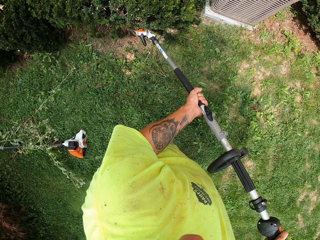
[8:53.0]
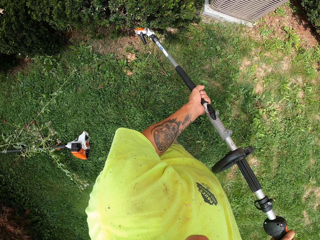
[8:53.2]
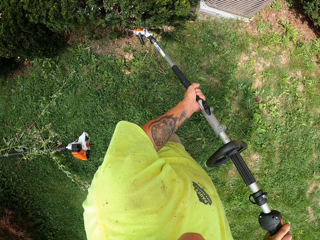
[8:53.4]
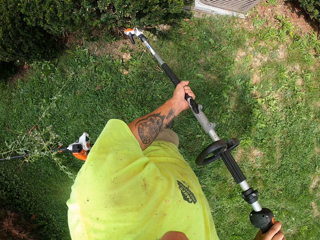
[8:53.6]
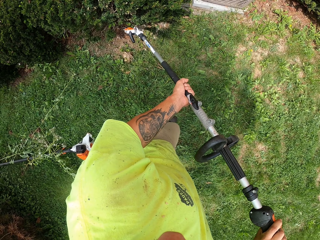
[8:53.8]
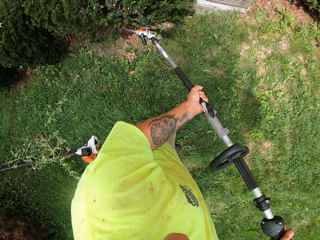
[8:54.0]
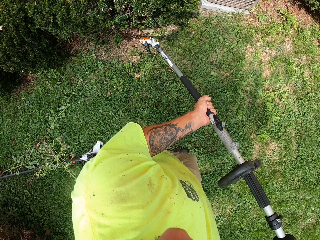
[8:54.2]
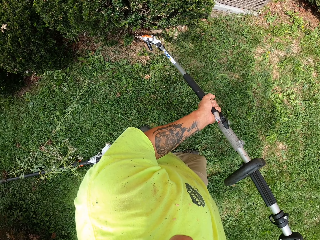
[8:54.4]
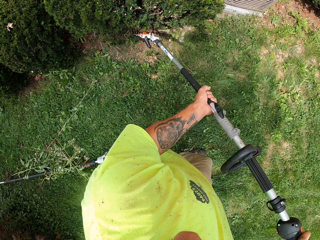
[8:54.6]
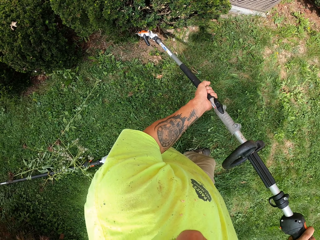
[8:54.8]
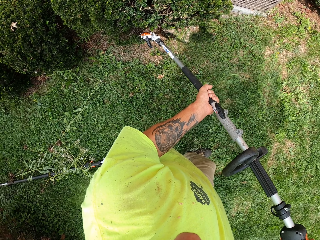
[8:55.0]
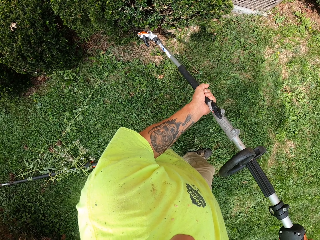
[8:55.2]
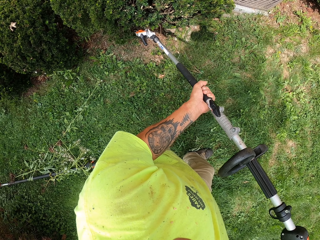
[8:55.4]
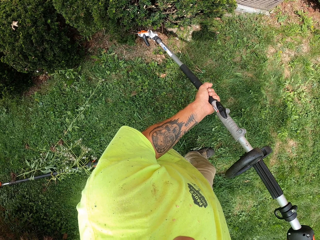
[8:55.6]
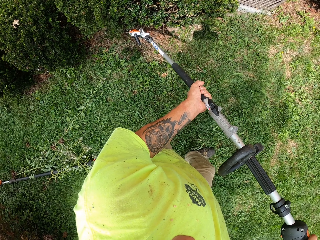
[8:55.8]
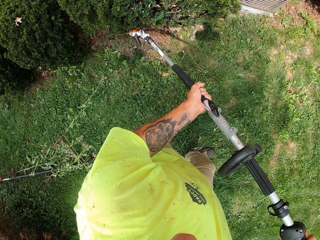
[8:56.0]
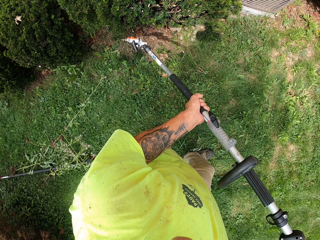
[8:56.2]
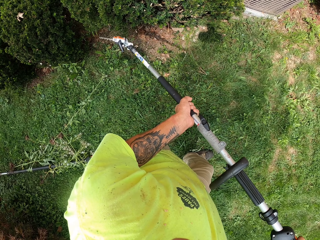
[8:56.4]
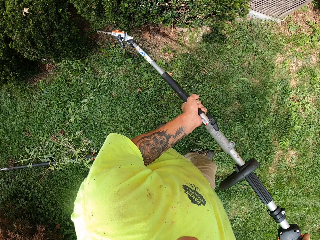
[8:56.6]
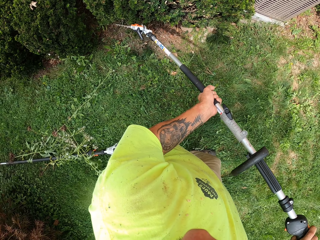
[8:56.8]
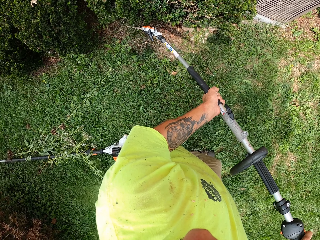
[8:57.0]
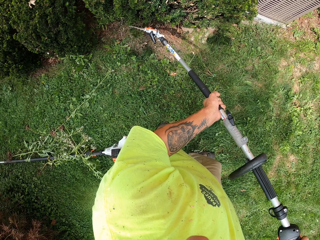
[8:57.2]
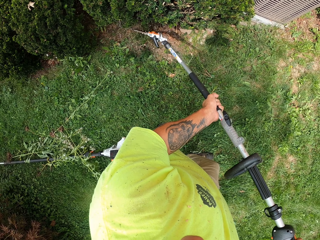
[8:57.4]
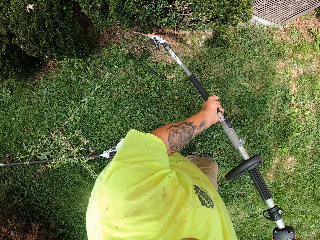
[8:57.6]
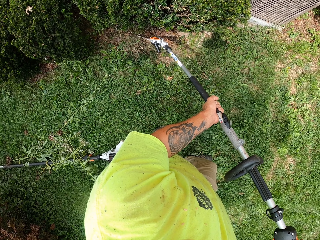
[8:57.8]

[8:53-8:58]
The camera wearer trims the leaves with the hedge trimmer.

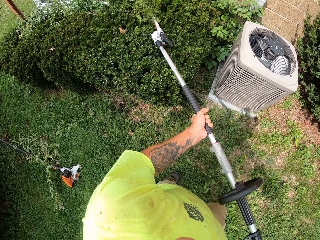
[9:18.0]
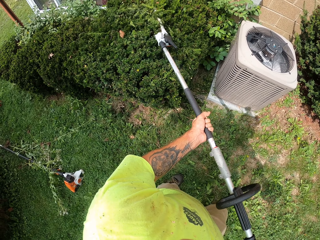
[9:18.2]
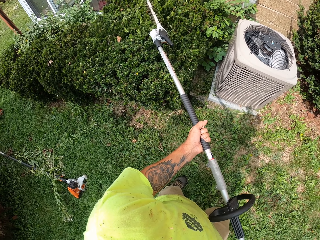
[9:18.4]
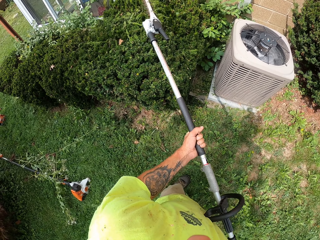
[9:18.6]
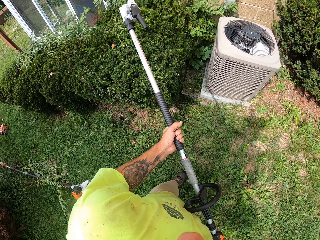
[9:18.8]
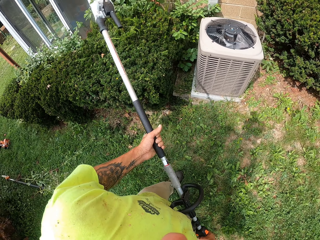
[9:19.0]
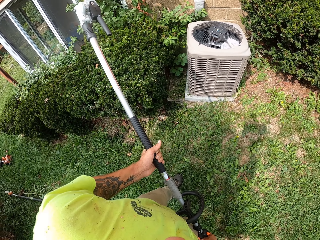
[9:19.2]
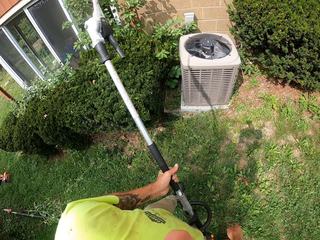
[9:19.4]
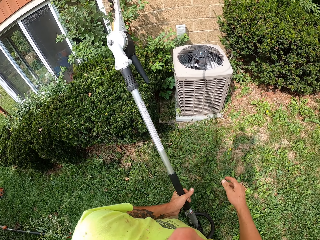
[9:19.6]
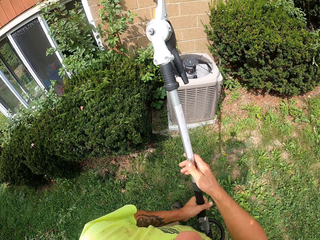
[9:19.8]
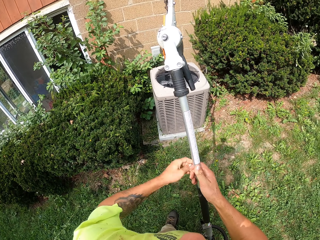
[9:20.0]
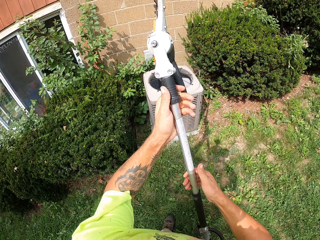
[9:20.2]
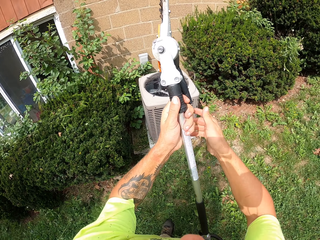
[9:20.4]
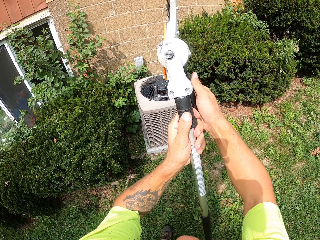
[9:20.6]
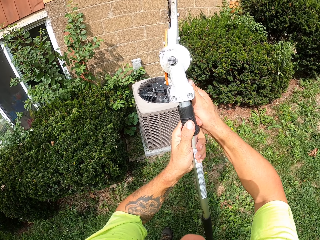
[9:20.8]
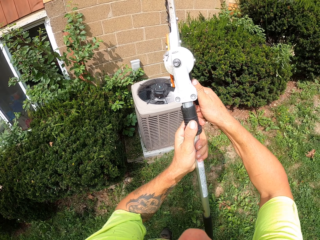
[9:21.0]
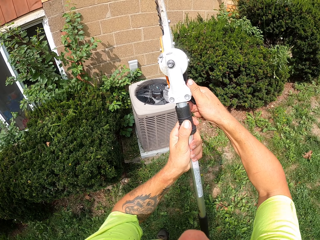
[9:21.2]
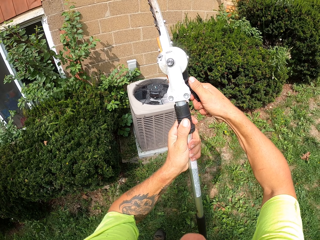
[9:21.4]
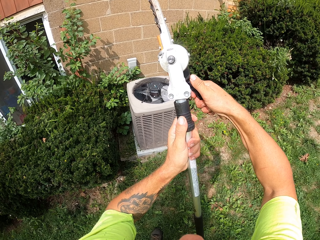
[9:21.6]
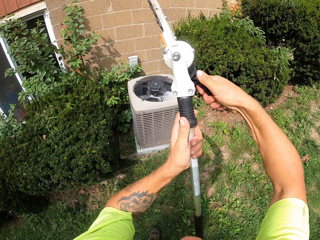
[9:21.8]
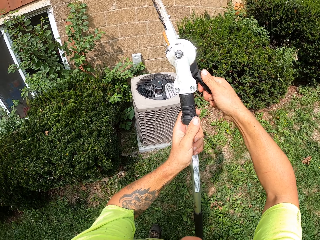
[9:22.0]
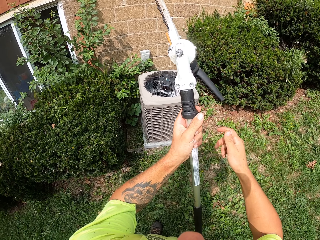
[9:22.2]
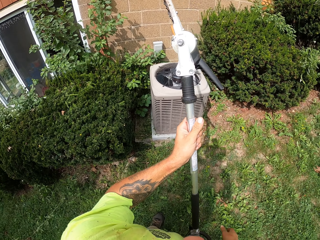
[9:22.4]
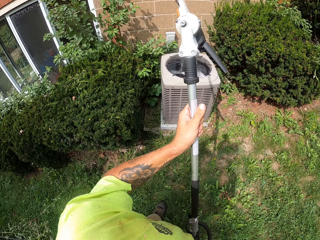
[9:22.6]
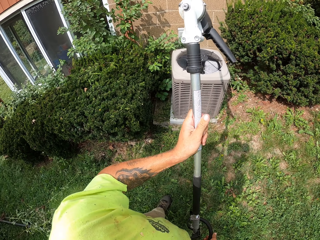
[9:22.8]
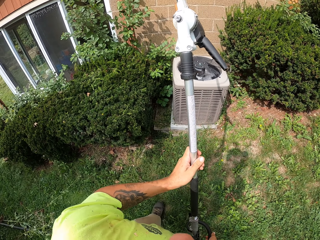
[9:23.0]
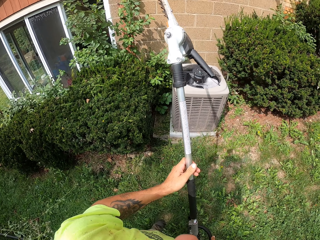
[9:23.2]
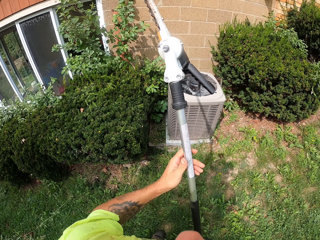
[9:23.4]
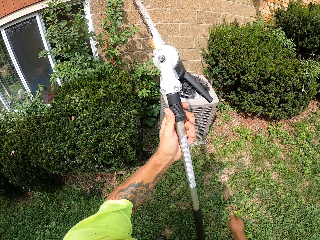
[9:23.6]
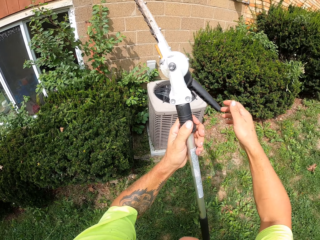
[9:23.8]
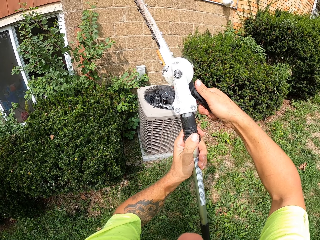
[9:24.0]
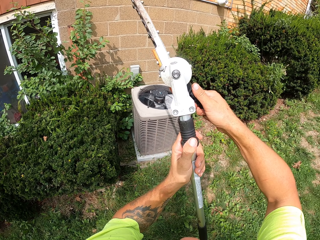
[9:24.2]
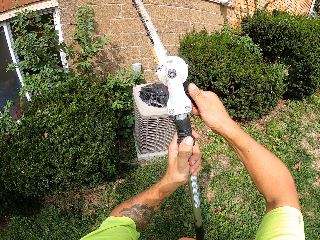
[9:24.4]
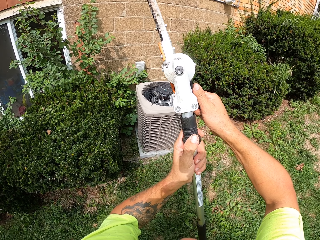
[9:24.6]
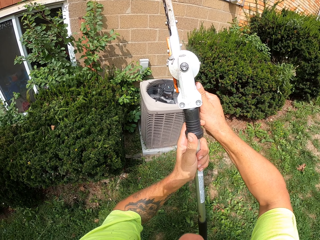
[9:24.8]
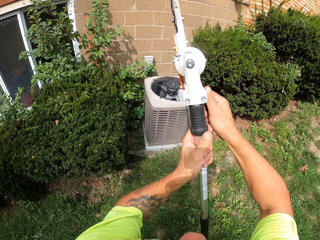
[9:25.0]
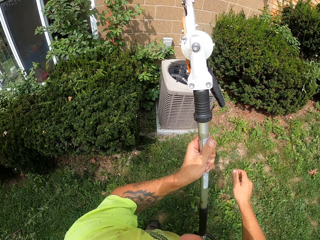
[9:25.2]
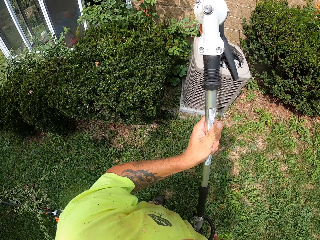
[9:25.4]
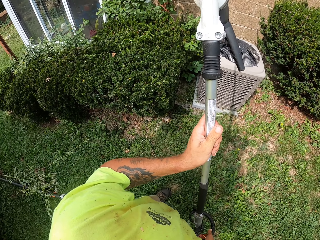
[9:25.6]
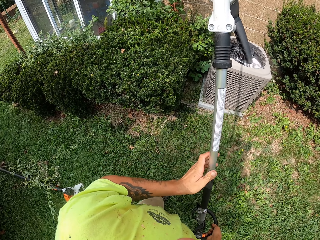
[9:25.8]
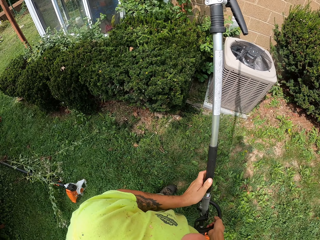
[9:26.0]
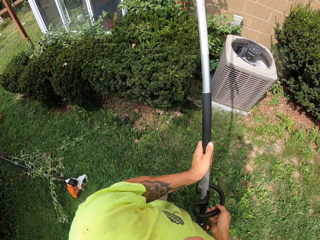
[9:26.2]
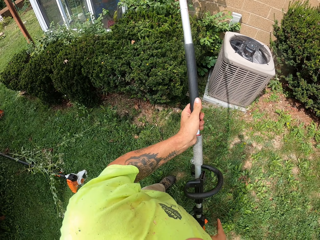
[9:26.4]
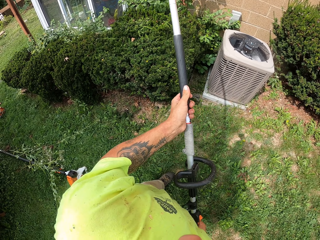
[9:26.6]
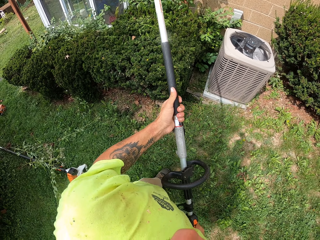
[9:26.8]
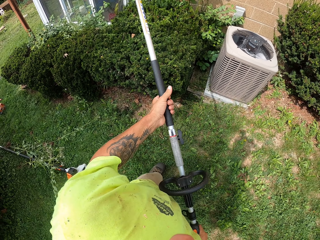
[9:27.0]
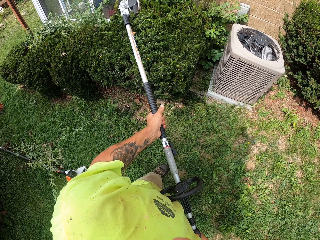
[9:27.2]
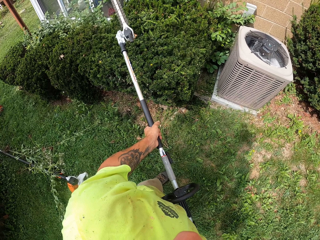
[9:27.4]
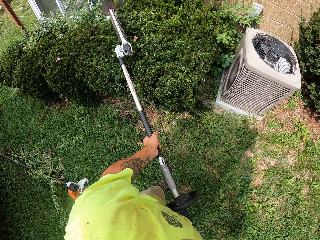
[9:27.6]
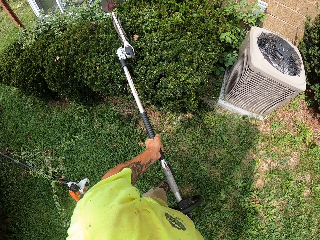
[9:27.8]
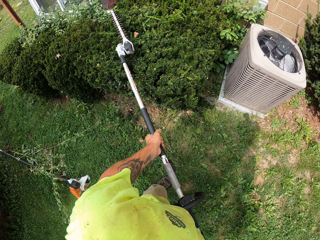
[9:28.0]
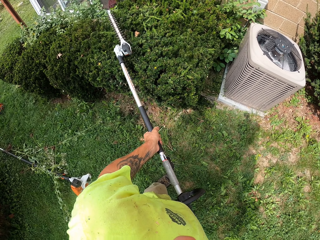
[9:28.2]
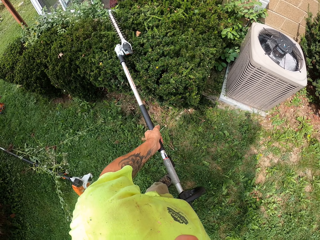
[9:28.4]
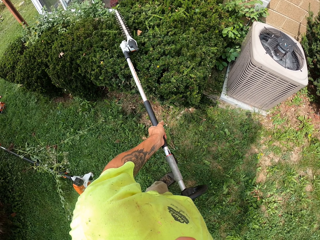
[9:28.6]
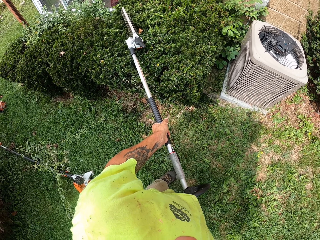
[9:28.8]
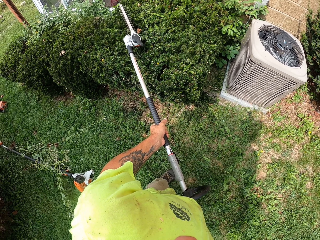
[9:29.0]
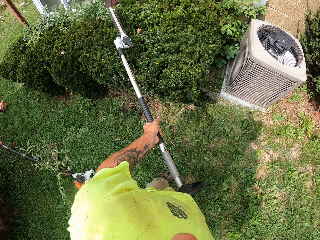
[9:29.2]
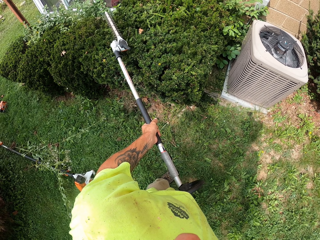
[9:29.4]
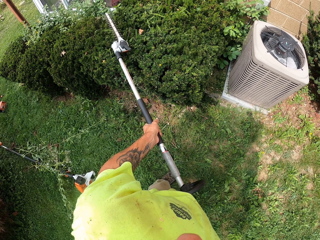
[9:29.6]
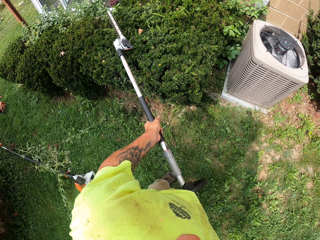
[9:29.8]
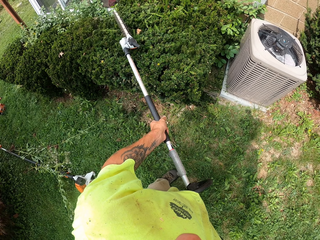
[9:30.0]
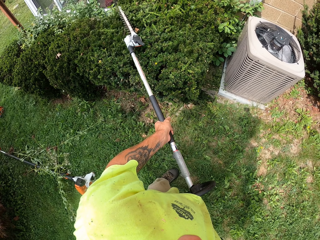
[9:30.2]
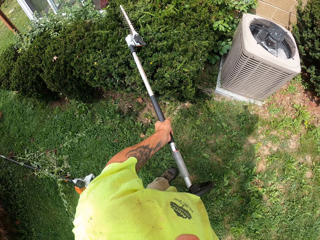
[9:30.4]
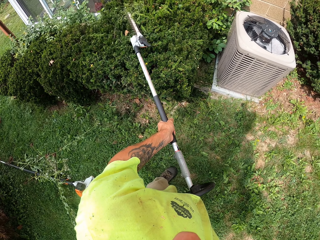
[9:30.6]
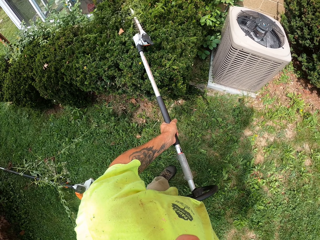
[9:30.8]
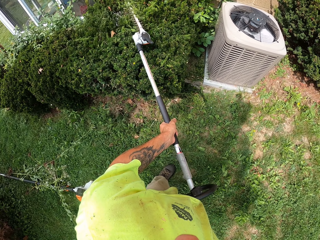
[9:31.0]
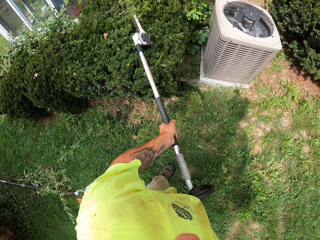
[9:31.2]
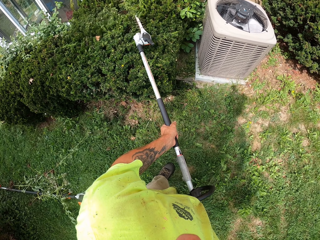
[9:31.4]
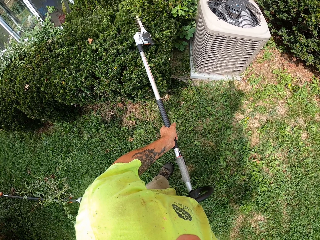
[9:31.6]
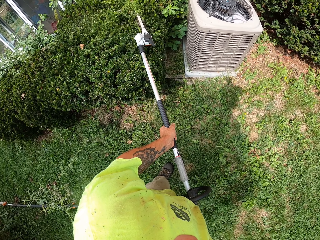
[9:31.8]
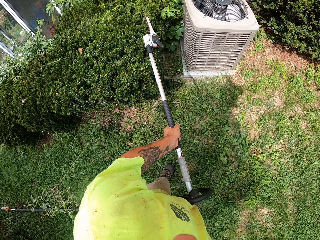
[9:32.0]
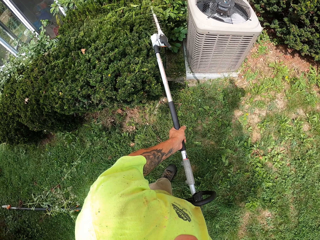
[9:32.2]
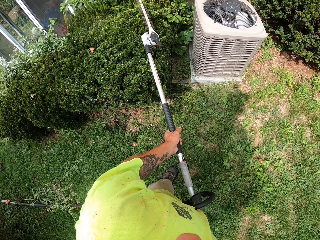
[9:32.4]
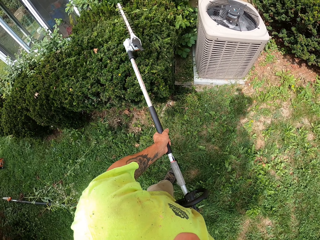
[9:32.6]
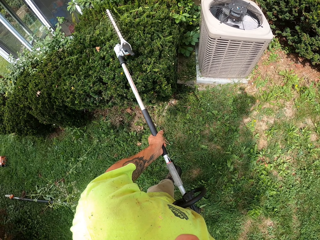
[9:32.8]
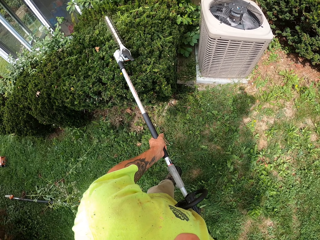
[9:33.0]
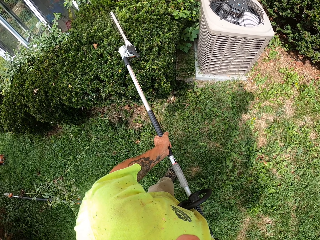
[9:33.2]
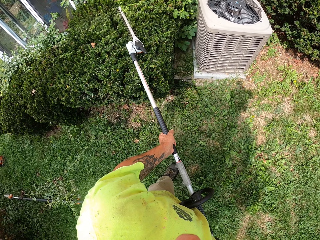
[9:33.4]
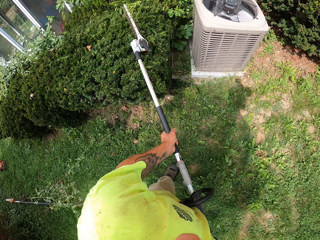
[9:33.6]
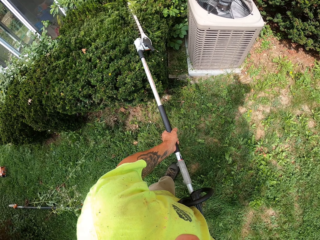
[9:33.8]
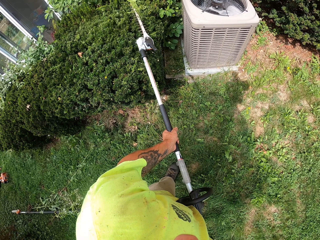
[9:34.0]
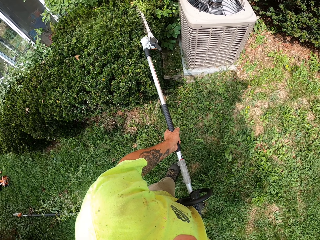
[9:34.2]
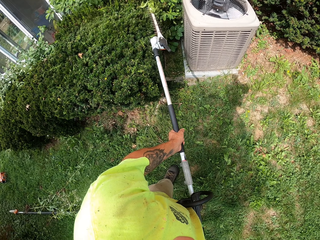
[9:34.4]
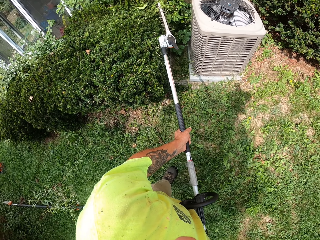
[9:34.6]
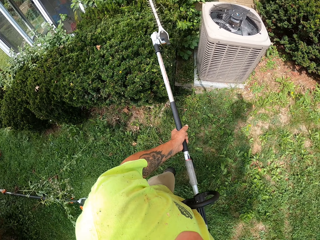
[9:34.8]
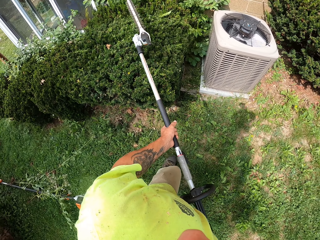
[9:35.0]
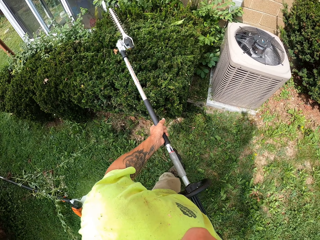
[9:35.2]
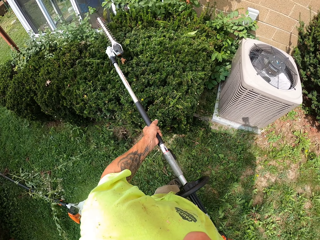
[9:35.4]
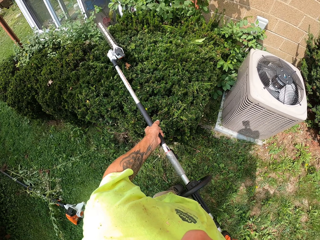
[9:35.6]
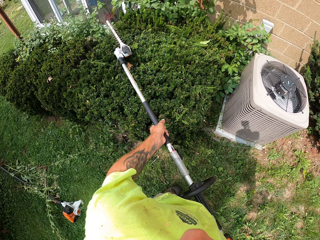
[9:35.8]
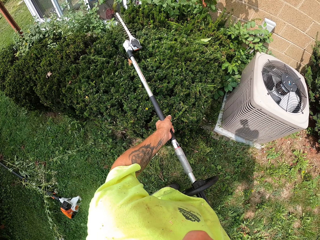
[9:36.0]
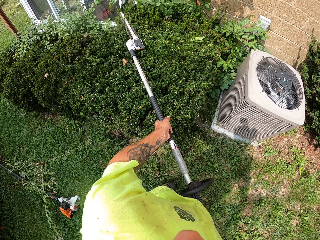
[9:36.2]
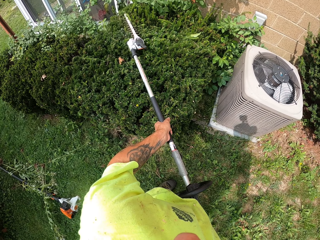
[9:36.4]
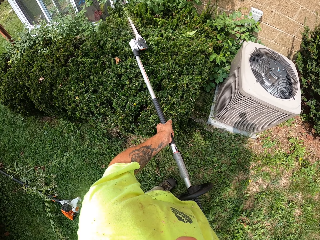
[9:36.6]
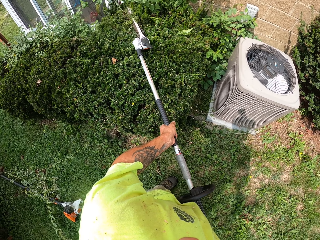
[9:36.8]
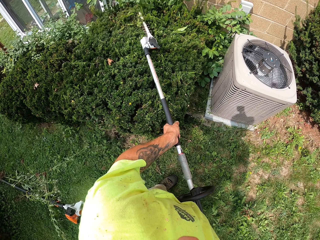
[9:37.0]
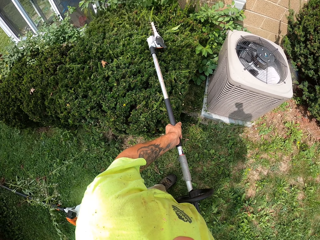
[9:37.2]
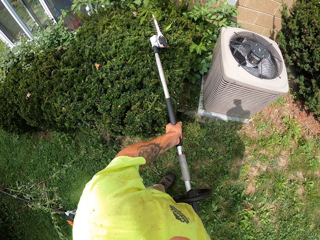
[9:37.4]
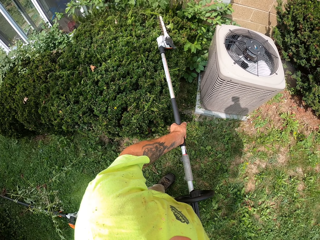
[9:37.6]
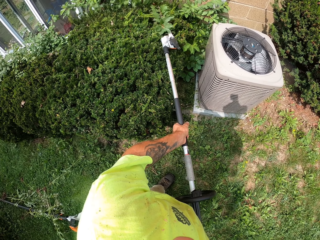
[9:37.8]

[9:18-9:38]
The camera wearer stands the hedge trimmer on the ground with his hands. He adjusts the blade of the hedge trimmer with his hands. He trims the shrub with the electric hedge trimmer in his hands.
